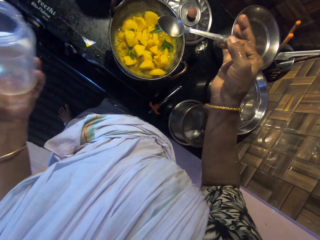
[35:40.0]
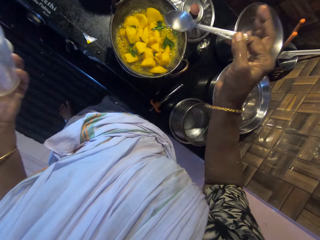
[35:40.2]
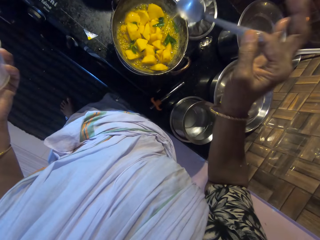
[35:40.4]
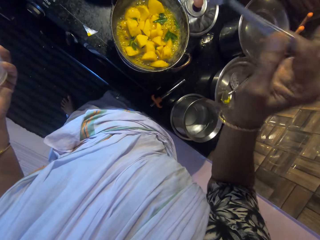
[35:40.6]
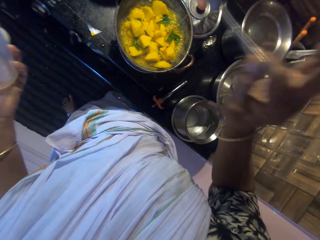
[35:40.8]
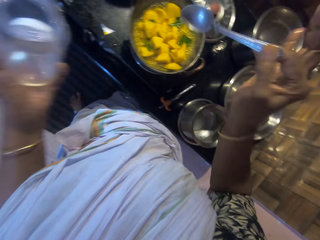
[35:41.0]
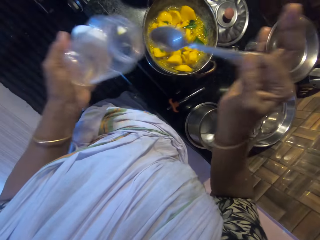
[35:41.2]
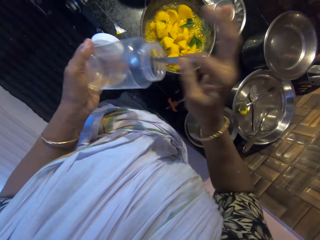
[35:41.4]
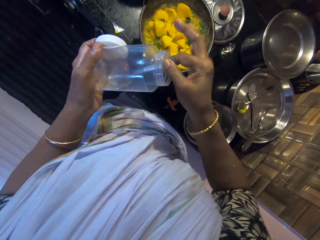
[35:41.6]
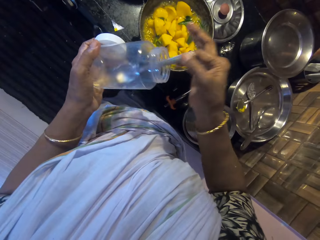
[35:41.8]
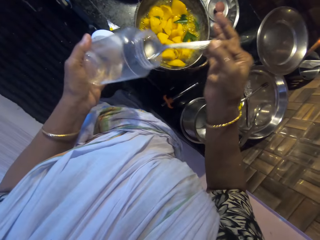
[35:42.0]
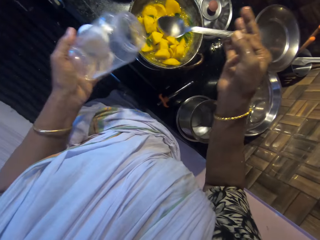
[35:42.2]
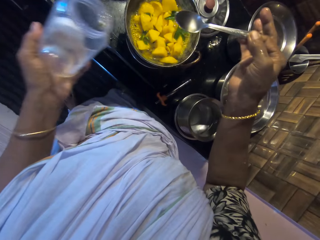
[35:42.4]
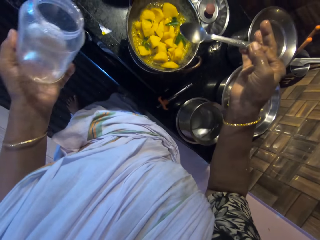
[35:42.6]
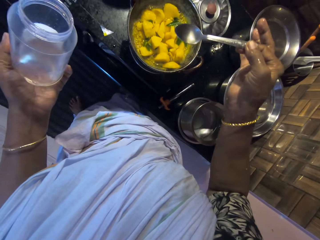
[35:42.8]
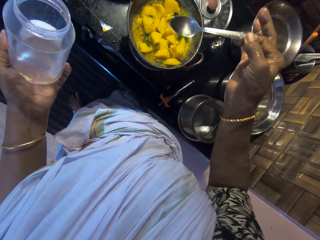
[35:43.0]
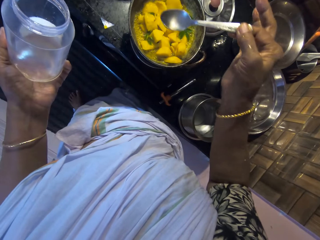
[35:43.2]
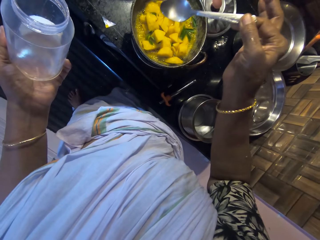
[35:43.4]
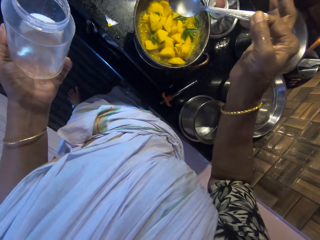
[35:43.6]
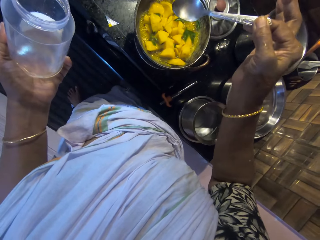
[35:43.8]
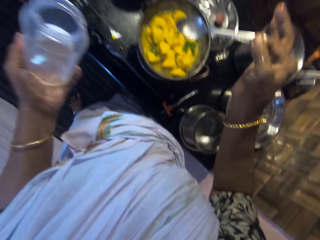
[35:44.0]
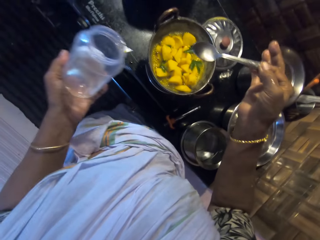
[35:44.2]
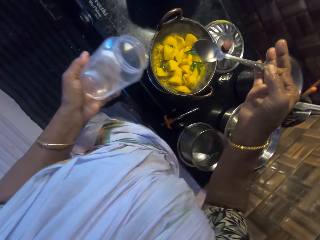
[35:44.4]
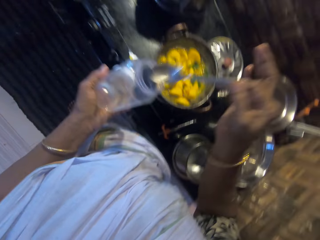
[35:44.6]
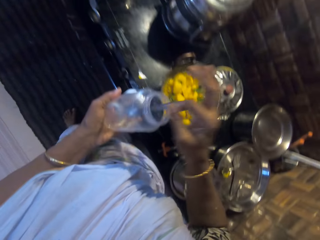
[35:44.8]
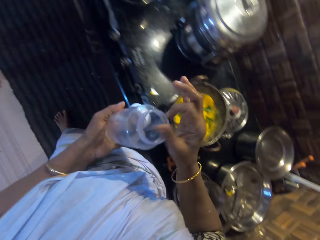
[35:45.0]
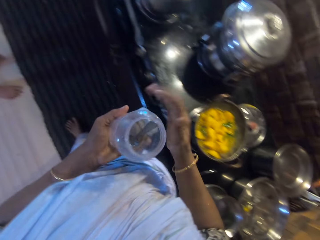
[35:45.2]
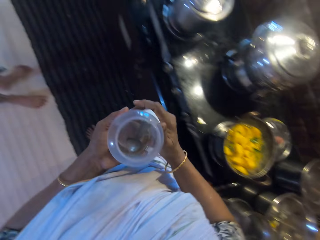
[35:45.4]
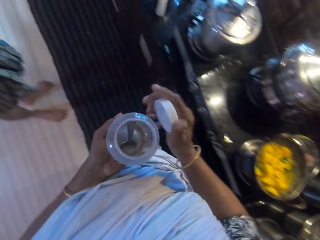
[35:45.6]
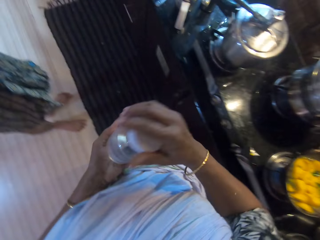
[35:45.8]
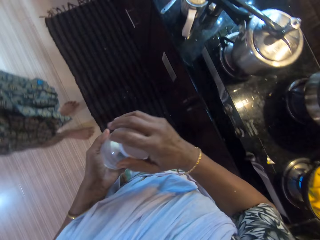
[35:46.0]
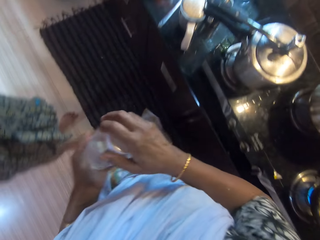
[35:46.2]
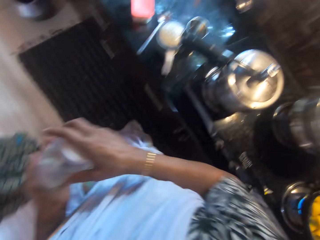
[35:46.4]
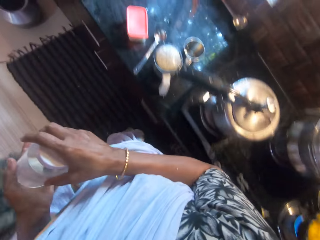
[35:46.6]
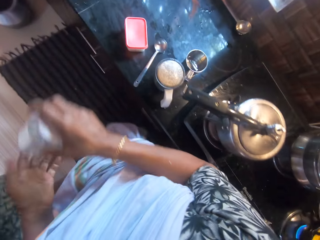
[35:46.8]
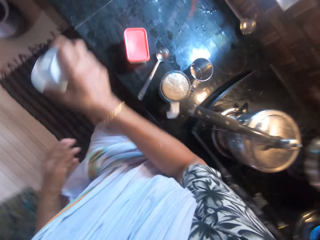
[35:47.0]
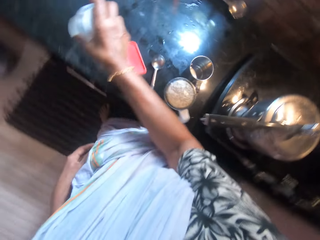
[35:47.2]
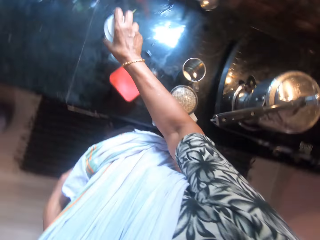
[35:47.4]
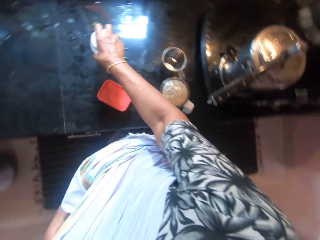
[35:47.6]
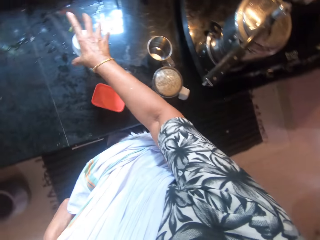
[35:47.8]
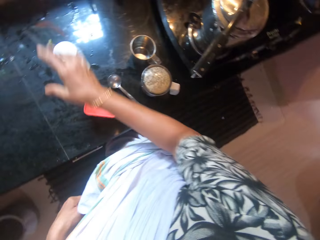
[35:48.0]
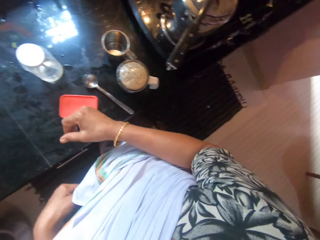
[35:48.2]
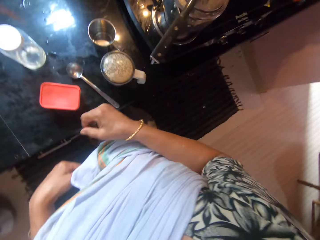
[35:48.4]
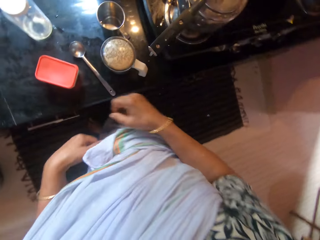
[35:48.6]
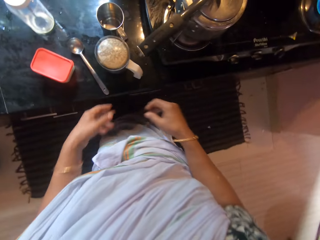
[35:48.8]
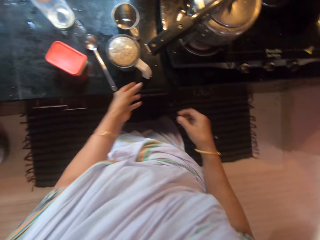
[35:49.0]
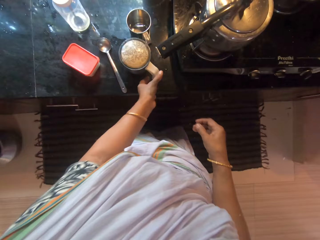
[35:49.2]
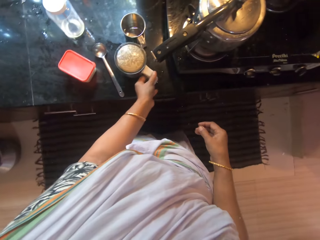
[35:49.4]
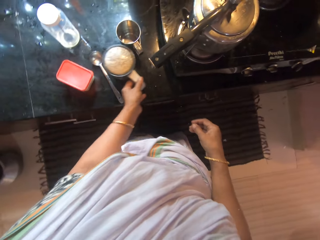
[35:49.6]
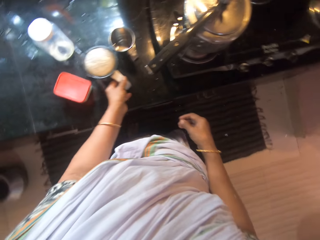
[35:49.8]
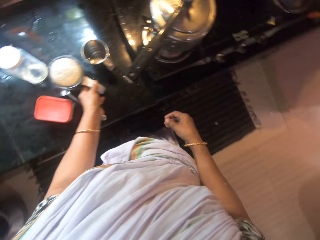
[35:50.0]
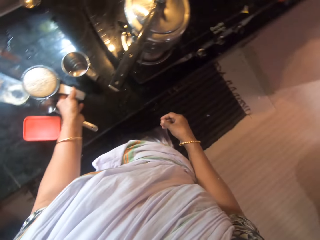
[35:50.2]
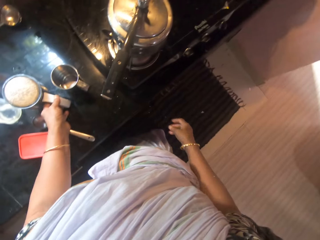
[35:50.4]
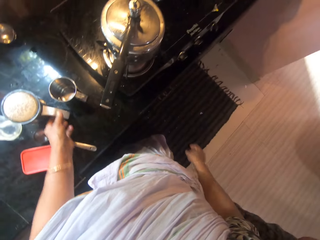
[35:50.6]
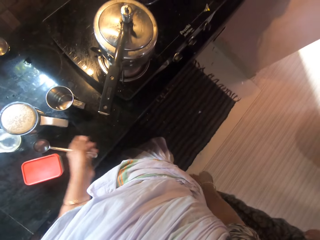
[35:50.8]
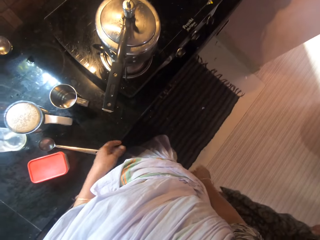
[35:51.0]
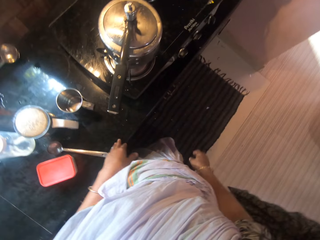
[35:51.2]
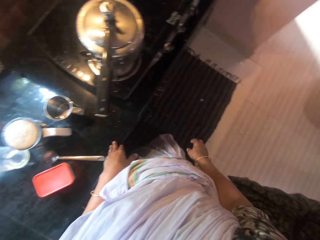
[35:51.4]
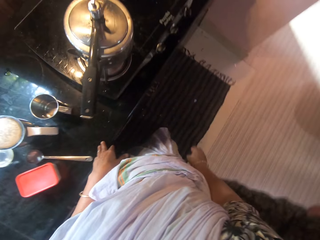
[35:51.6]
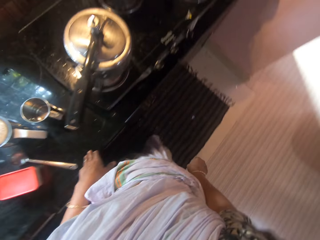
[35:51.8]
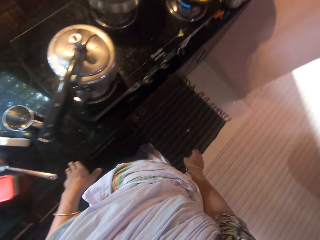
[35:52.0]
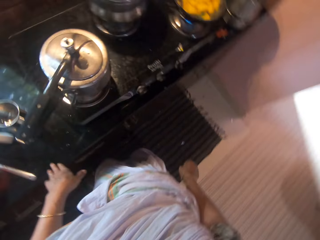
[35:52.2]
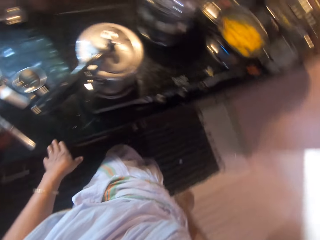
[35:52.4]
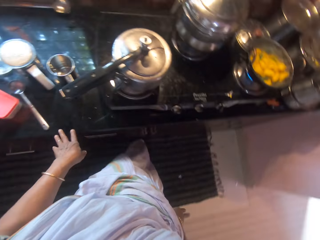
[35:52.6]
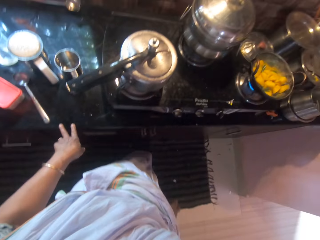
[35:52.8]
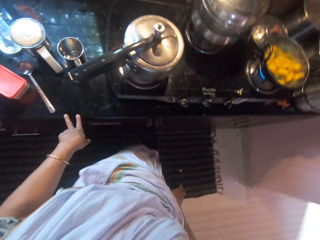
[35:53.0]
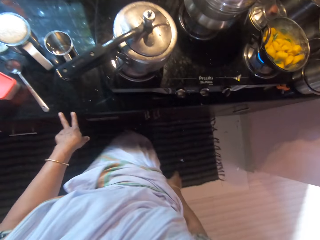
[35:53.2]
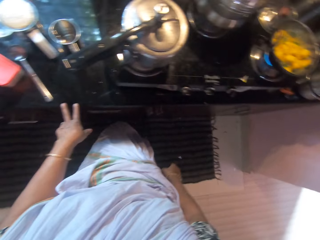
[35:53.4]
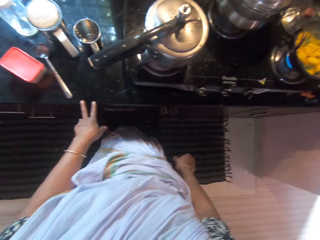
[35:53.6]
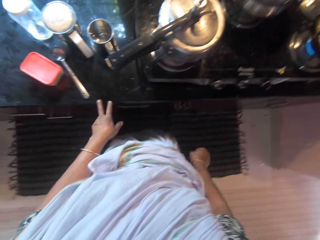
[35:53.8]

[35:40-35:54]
The camera wearer pours the liquid from the spoon in her right hand into the pot on the cooker. She scoops some liquid from the jar in her left hand with the spoon in her right hand. She pours the liquid from the spoon in her right hand into the pot on the cooker. She interacts with a person. She drops the spoon into the jar in her left hand with her right hand. She passes the lid from her left hand to her right hand. She places the lid on the jar in her left hand with her right hand. She walks. She interacts with a person. She drops the jar on the kitchen counter with her right hand. She moves around. She moves the blender cup or jug on the kitchen counter with her left hand. She takes the jug. She interacts with a person.

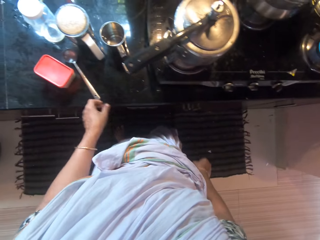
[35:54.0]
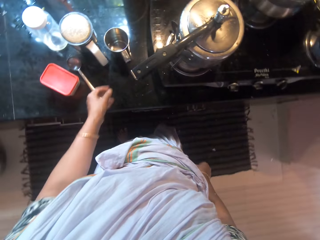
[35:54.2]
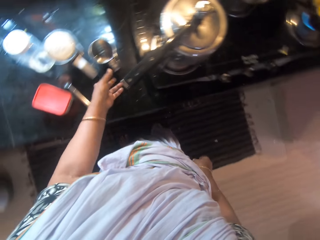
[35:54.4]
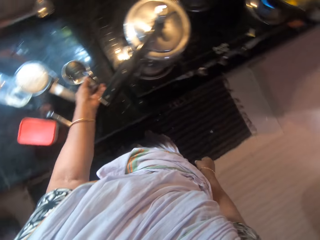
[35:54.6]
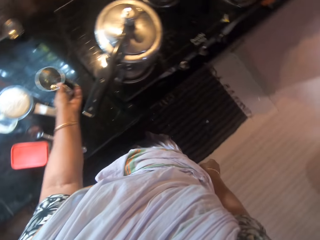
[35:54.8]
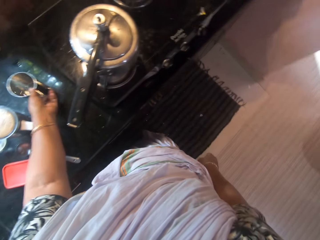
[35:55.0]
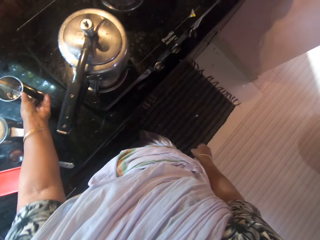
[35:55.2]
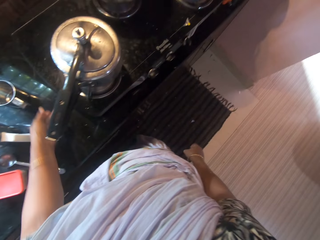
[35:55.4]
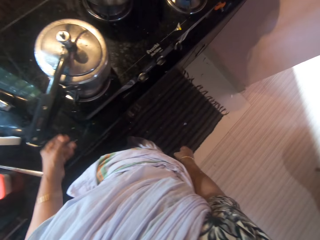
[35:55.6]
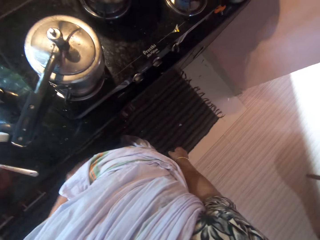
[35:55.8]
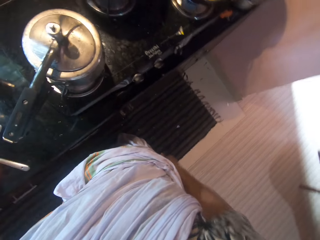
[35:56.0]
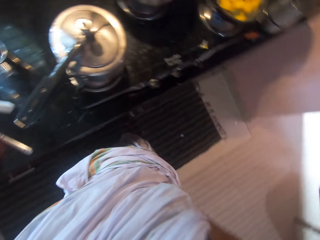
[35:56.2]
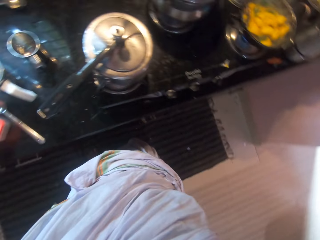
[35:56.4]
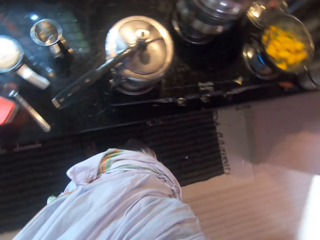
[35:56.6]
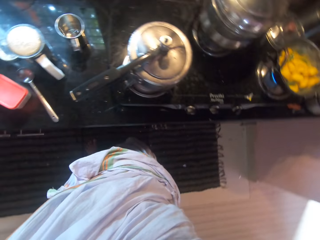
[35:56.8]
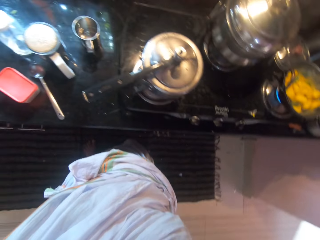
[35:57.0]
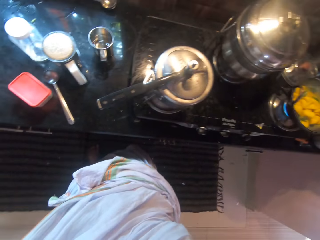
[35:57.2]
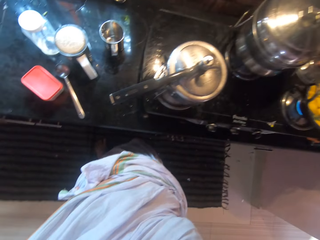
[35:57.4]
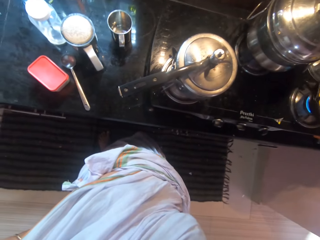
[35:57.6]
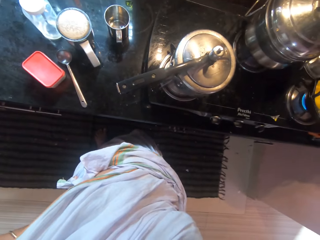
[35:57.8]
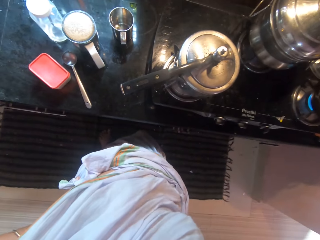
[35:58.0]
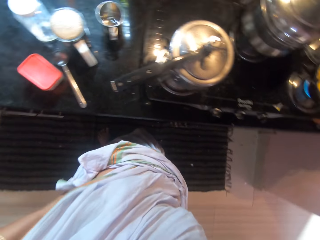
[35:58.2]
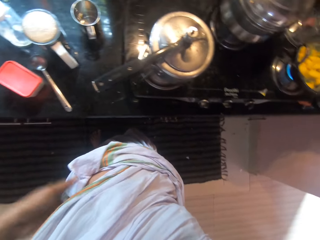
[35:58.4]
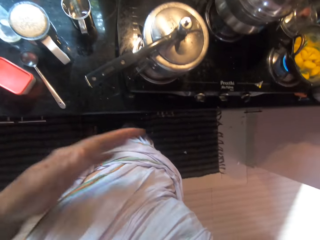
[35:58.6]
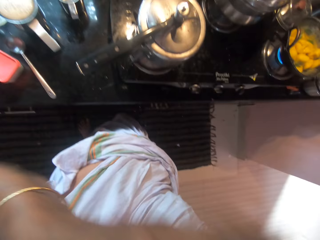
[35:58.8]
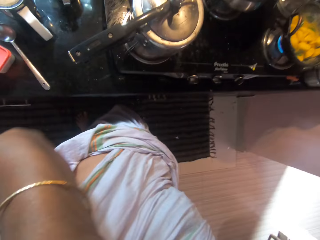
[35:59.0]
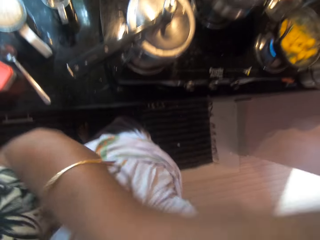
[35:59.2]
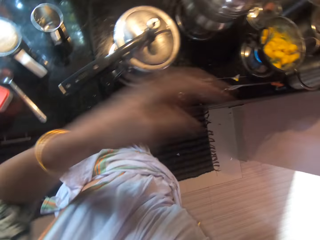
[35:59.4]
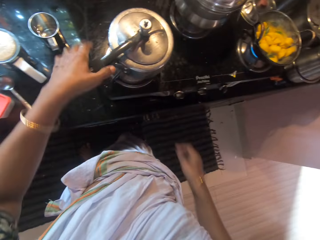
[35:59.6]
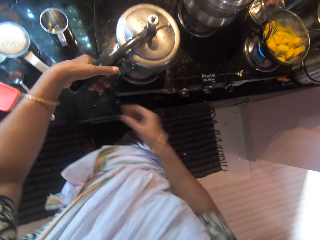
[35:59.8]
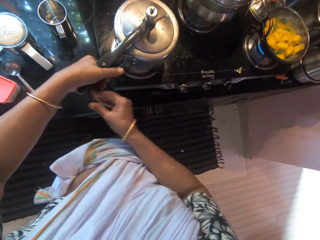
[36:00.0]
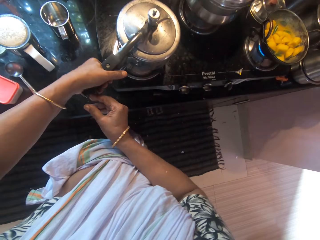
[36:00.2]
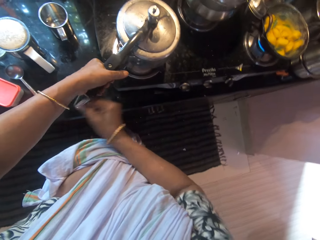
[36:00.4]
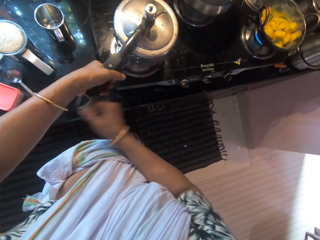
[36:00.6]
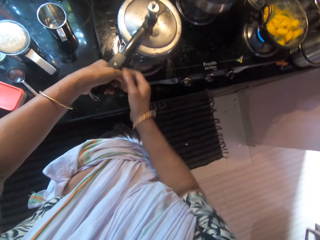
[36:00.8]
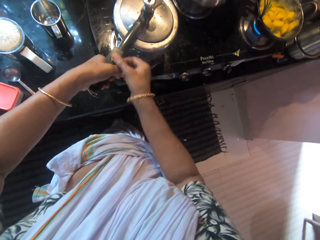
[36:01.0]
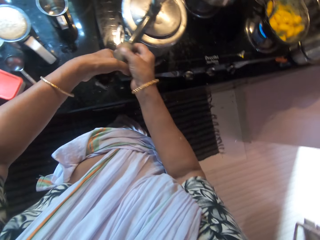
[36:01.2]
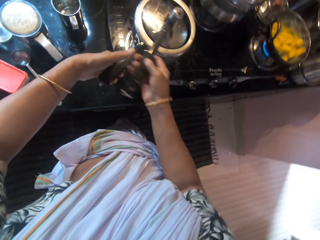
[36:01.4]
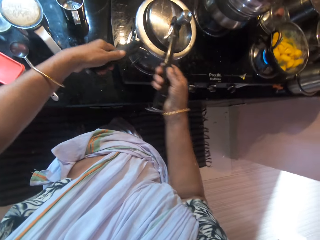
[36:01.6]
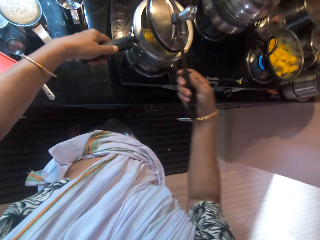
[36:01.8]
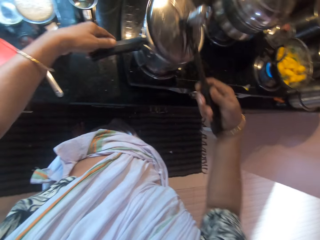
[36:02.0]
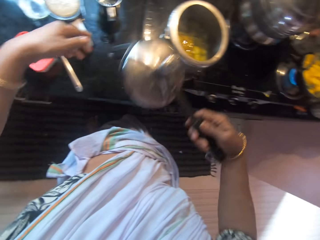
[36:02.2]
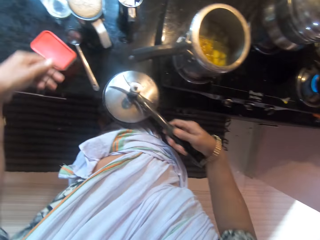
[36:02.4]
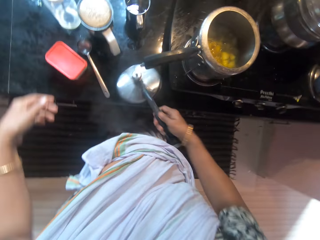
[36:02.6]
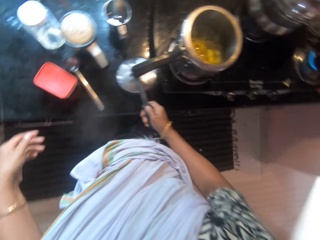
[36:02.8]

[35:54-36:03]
The camera wearer moves the cup on the kitchen counter with her left hand. She looks around. She raises the left hand. She holds the cooking pot. She removes a lid from the pot on the cooker with both hands.
